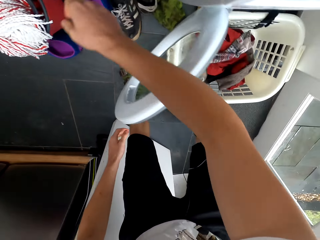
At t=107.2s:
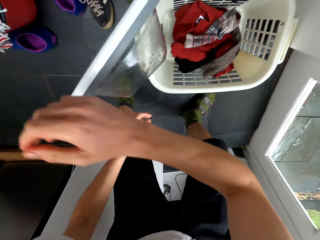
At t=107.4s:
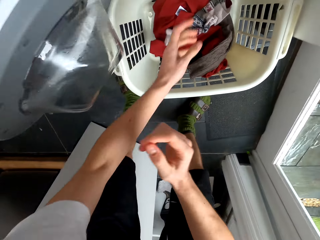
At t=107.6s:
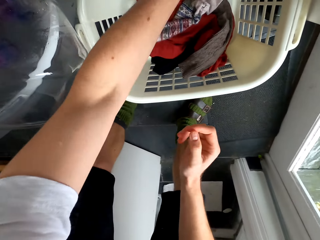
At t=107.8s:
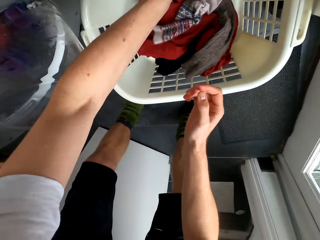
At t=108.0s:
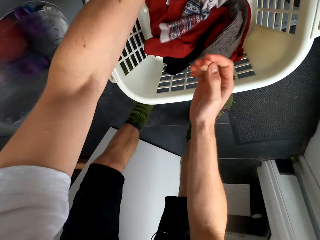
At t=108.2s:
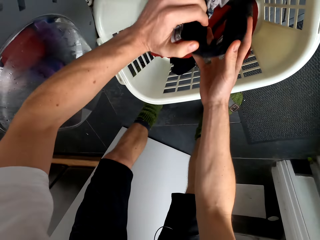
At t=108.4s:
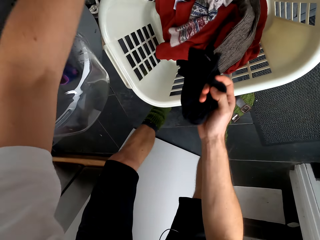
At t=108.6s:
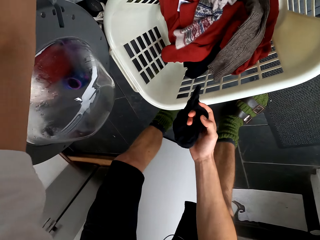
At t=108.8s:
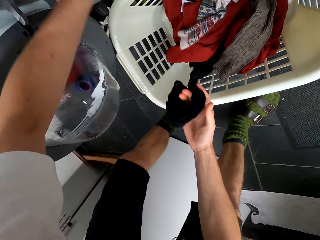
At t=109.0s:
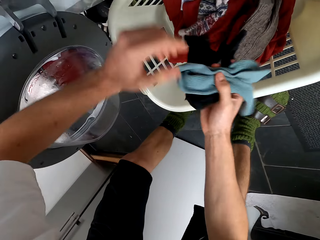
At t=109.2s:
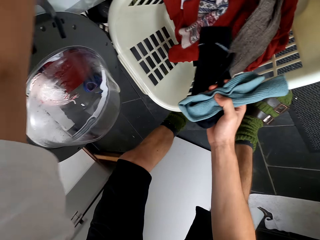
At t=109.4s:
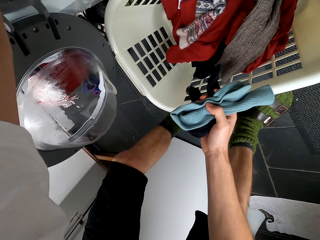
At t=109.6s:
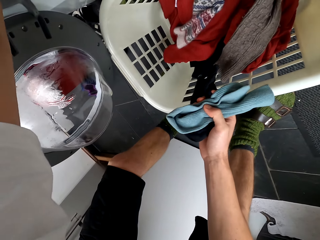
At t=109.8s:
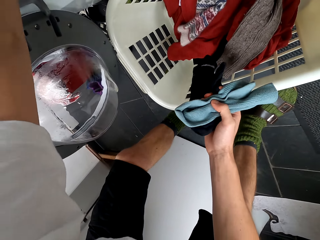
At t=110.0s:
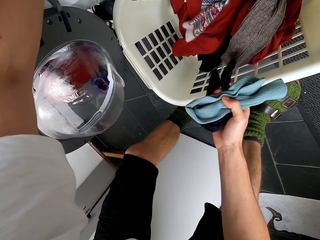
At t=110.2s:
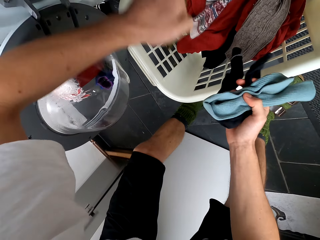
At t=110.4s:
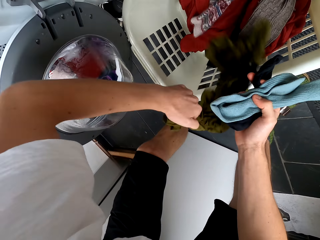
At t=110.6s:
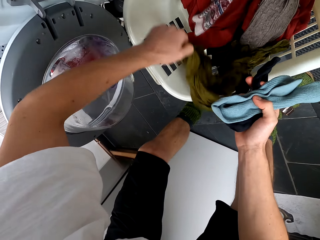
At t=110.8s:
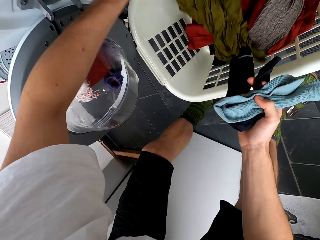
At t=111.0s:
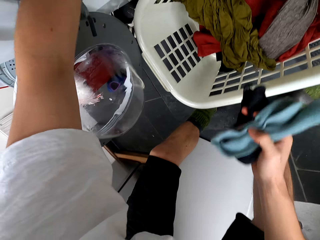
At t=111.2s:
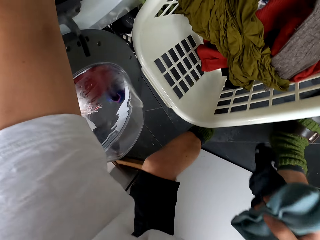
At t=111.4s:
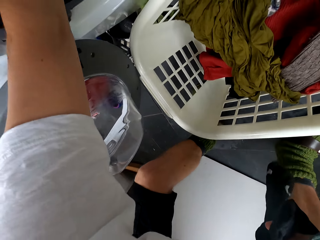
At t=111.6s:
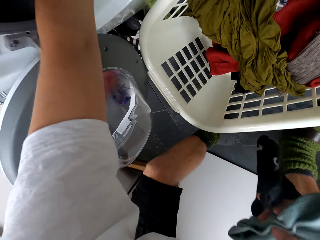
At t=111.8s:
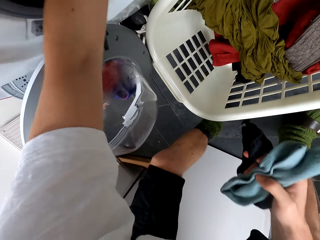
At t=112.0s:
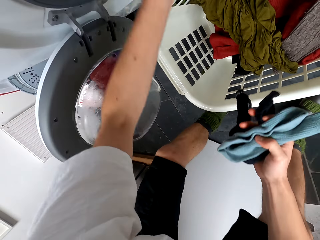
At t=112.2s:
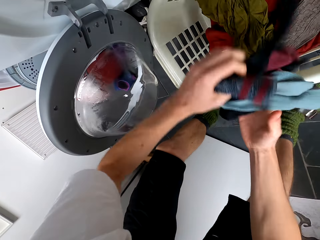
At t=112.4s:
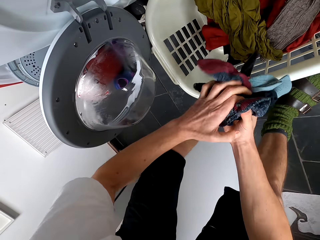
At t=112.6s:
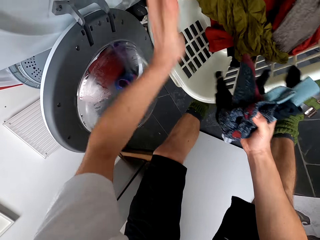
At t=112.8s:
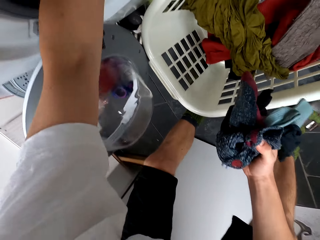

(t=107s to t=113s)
The camera wearer turns around. They pick up a sock. They pick up the sock again. They remove clothes from the washing machine. They put the cloth in the laundry basket. They pick up the sock.

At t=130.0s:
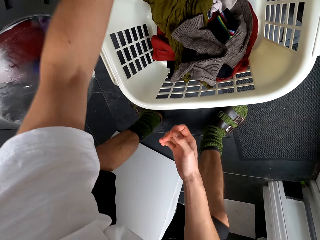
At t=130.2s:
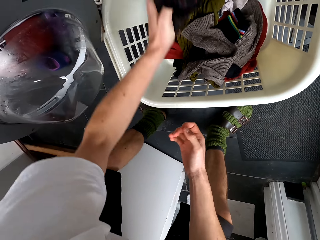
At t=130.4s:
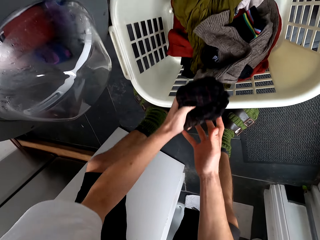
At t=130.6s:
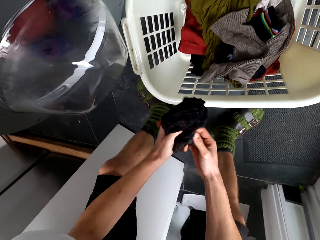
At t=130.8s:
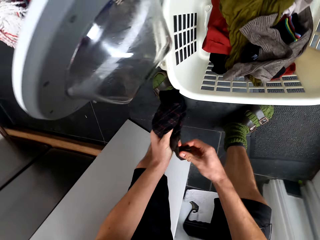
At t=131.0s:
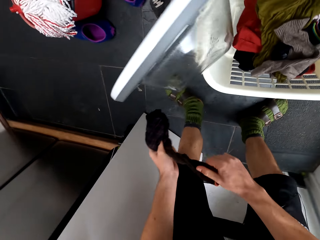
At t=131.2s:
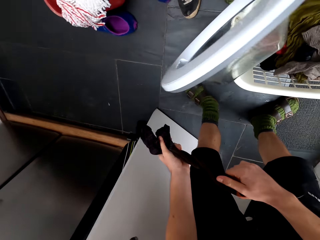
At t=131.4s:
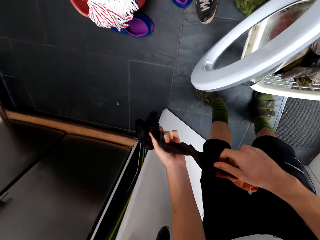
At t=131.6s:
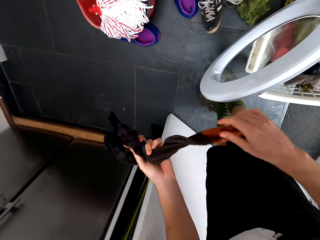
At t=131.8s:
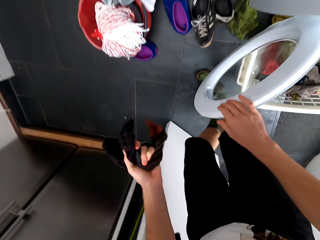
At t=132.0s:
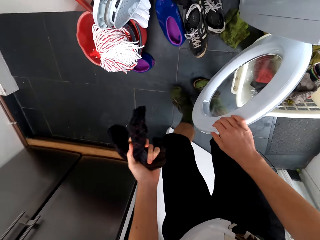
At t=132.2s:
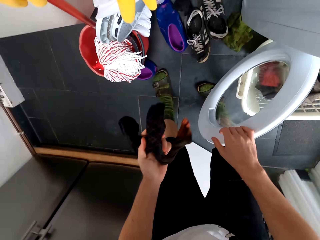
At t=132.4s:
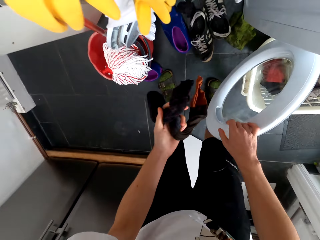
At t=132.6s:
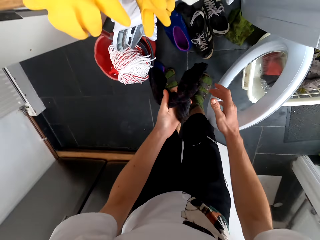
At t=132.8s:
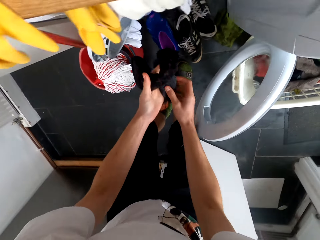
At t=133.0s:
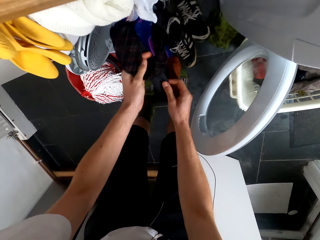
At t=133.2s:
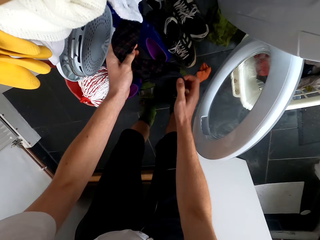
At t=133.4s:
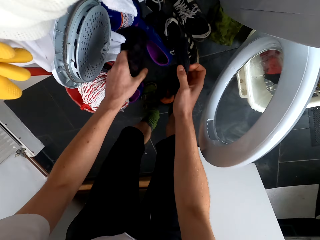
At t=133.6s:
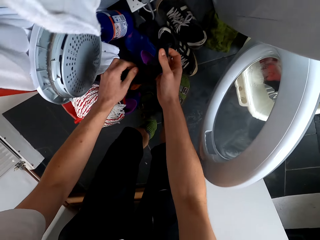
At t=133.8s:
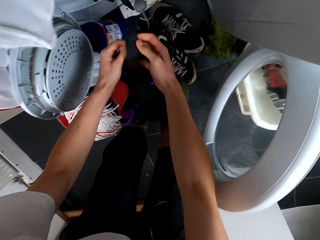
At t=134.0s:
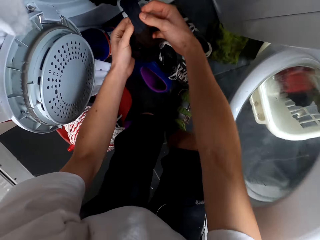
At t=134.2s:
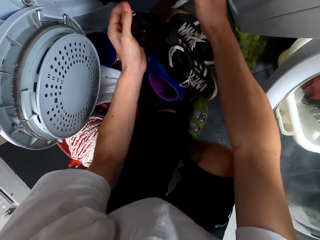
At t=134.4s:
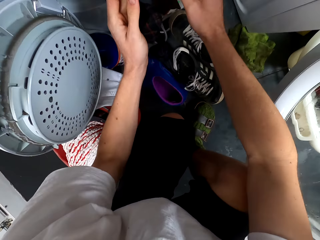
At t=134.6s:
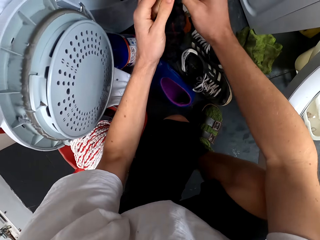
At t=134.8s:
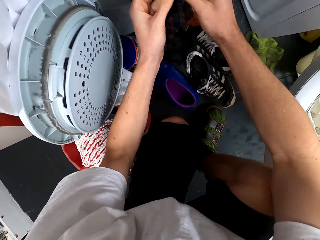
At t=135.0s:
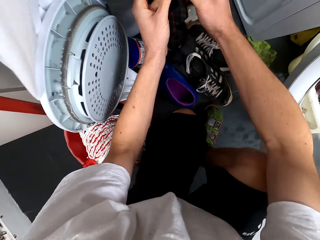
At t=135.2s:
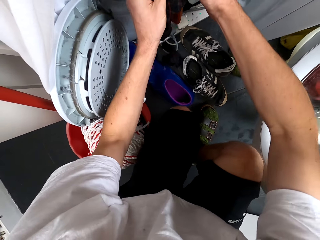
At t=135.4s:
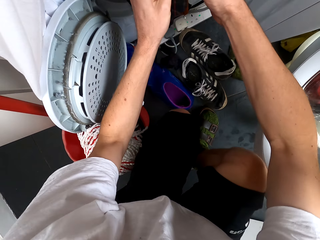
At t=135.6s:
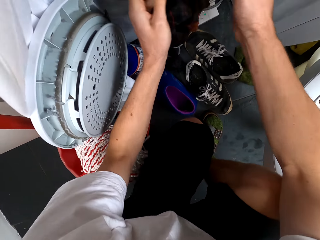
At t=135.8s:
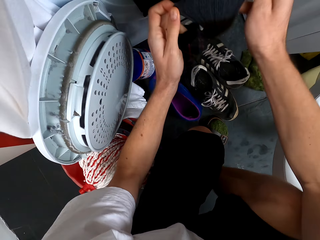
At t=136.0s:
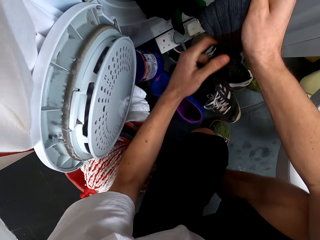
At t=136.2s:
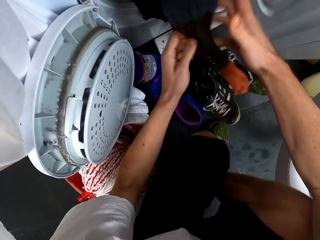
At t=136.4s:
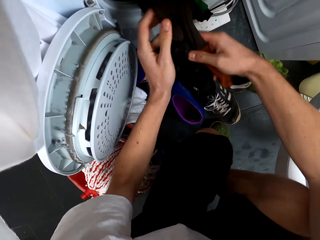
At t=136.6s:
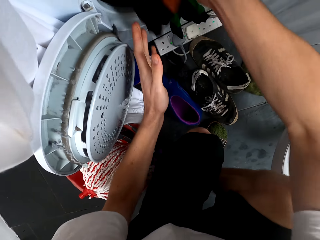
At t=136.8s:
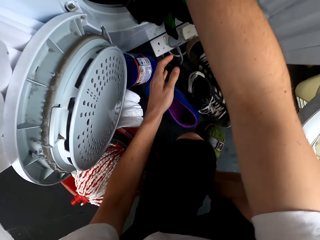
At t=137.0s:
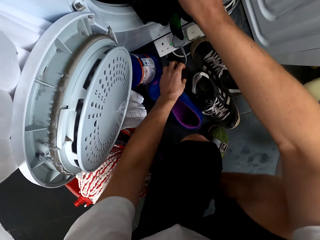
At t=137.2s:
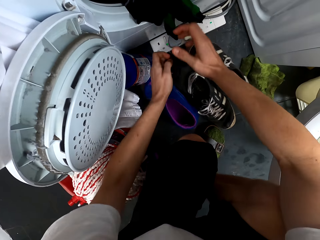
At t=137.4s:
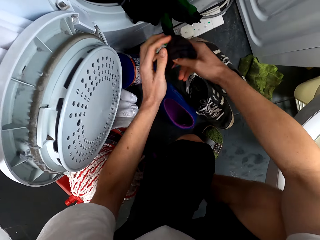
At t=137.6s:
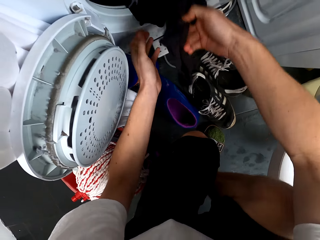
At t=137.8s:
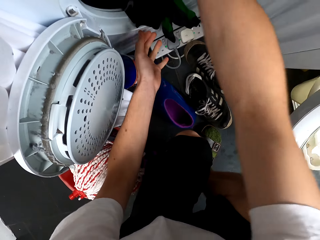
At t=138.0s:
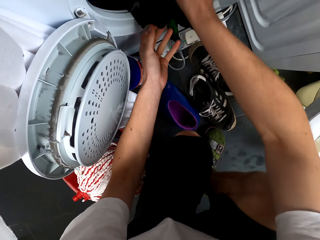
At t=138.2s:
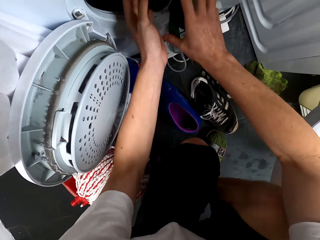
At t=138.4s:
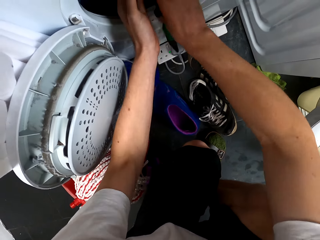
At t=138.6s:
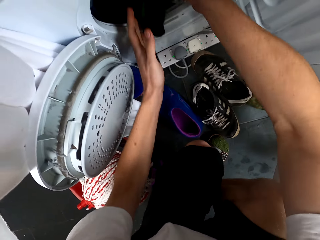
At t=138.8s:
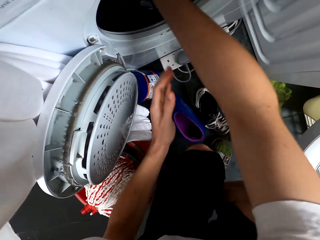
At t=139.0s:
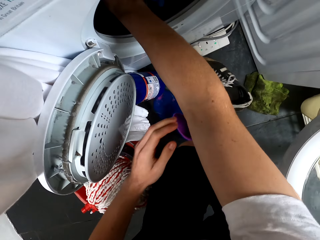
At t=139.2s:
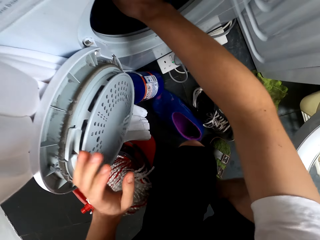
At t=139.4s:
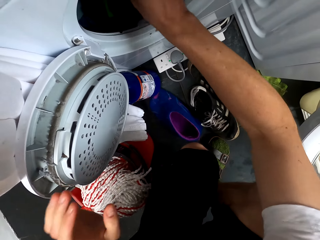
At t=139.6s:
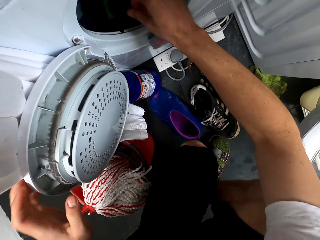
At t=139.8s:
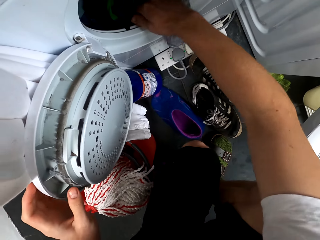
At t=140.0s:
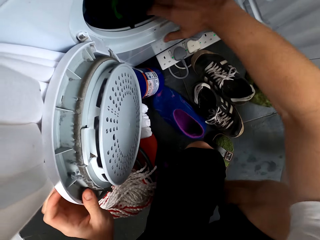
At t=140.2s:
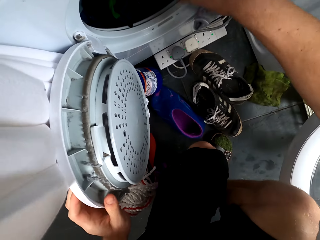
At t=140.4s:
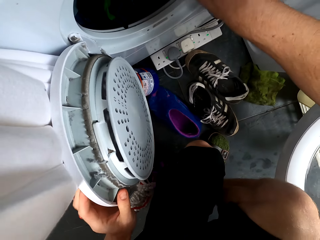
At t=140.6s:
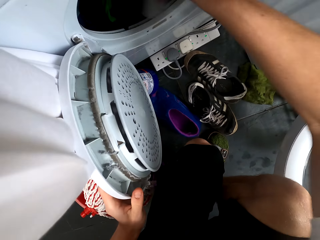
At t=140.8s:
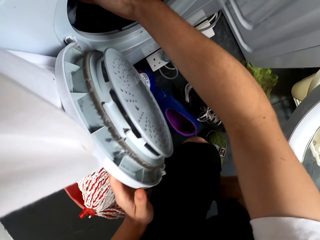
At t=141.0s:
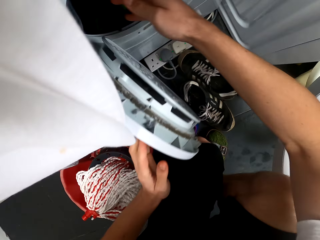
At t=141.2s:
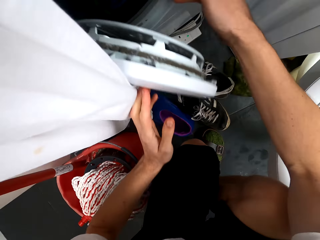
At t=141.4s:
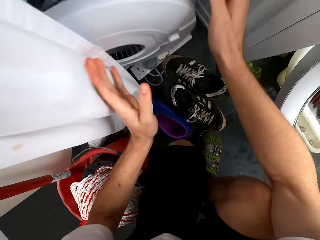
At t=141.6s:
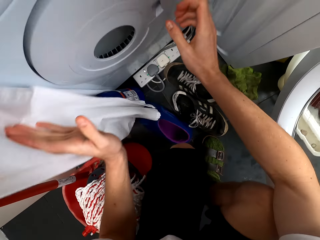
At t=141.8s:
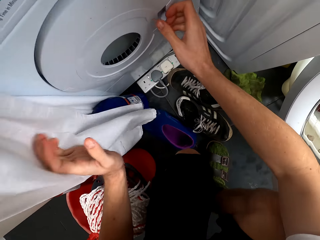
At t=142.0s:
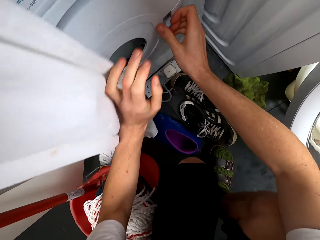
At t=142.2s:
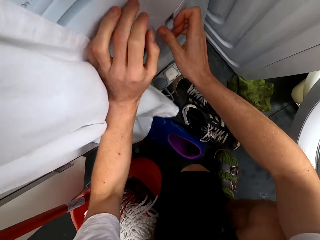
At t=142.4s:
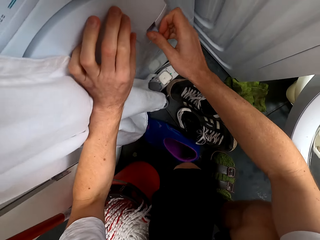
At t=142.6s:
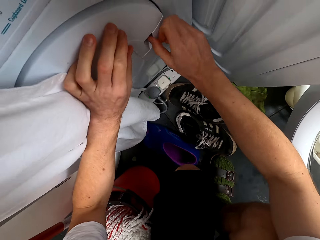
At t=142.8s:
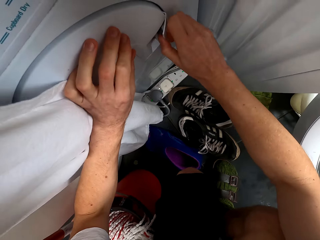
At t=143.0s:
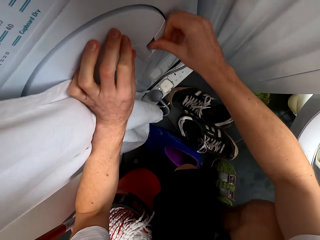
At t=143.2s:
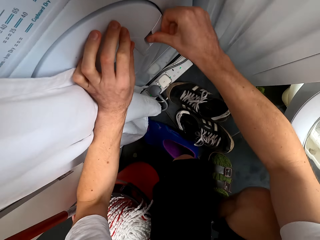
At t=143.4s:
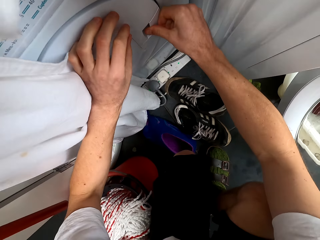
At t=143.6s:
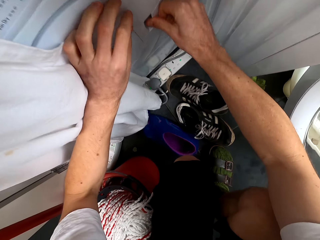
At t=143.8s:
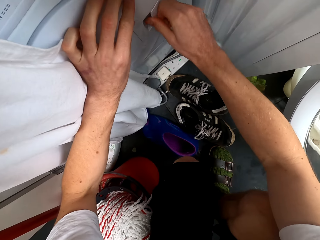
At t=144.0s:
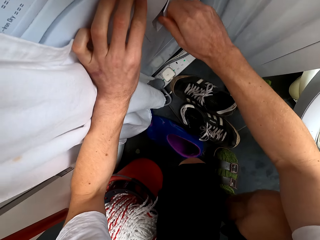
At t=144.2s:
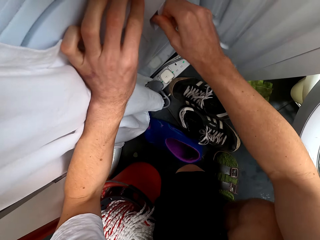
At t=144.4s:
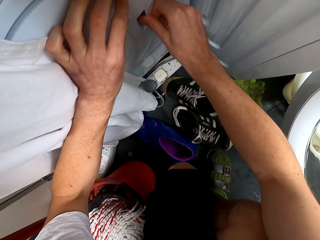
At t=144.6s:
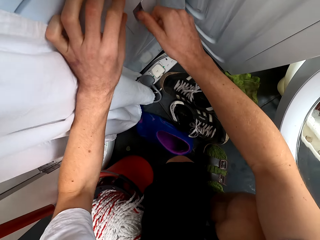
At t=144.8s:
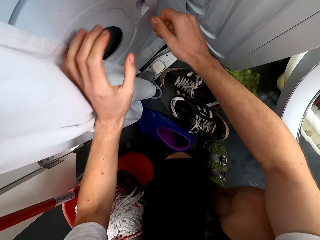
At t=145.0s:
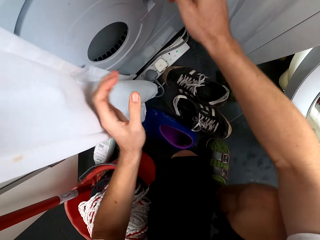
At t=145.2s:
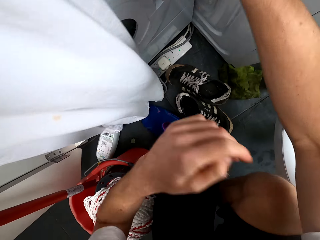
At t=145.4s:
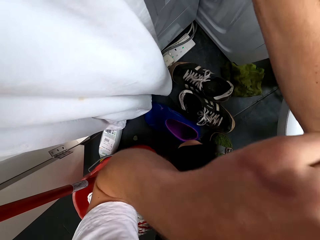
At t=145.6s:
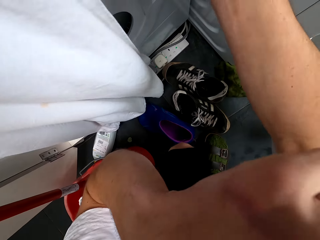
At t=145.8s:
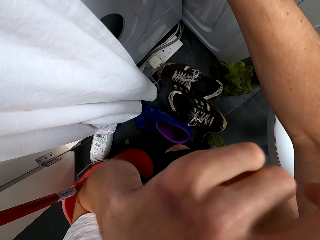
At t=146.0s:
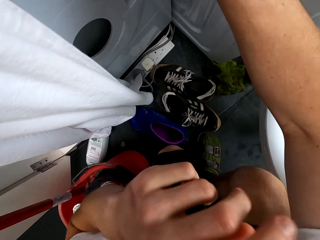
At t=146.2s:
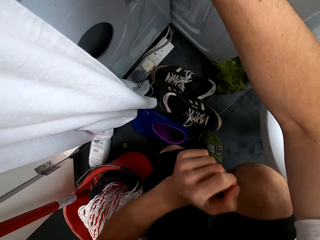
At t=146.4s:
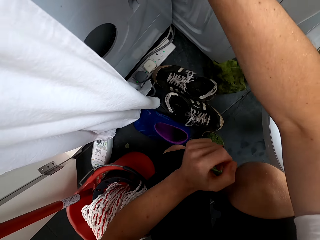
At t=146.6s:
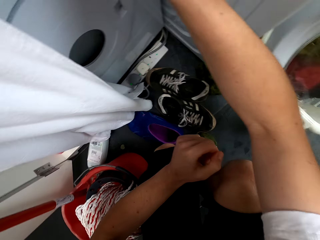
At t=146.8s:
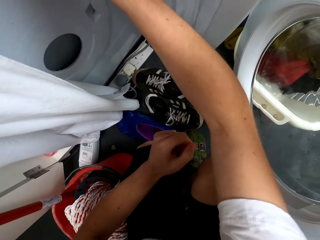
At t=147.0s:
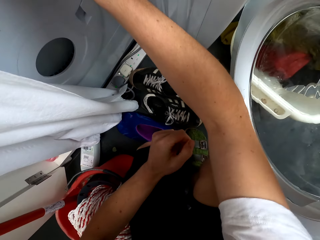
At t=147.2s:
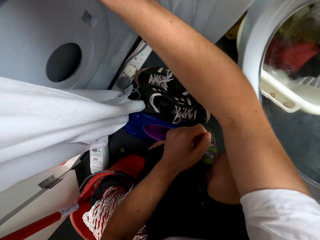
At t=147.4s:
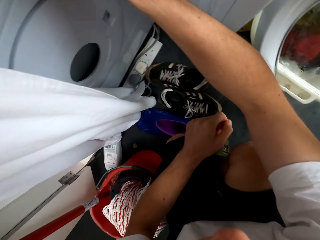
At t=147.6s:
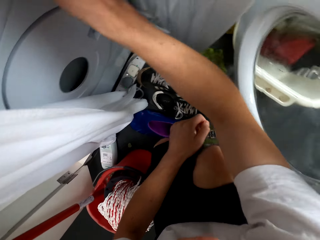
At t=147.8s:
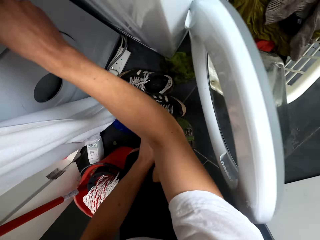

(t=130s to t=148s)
The camera wearer picks up socks. They turn around. They move in the room. They put the socks inside the washing machine. They push clothes inside the washing machine. They close the washing machine. They close the washing machine again. They open the washing machine.
